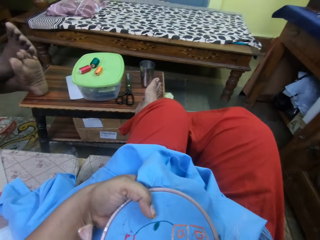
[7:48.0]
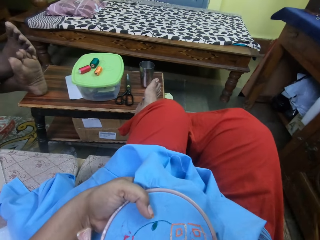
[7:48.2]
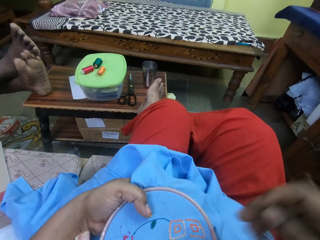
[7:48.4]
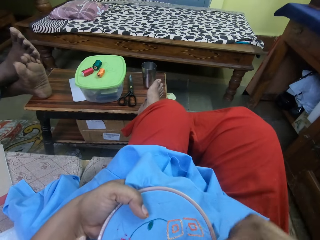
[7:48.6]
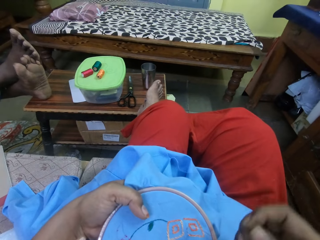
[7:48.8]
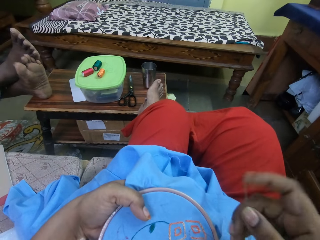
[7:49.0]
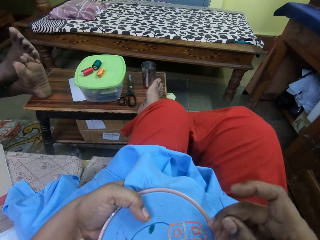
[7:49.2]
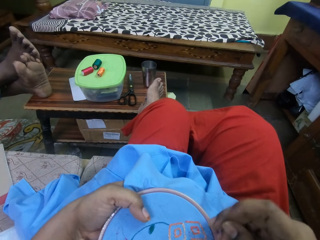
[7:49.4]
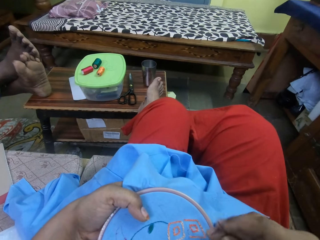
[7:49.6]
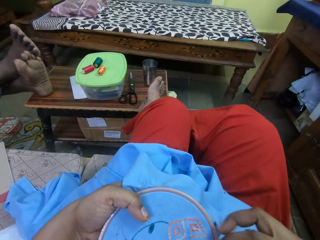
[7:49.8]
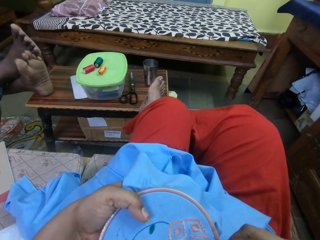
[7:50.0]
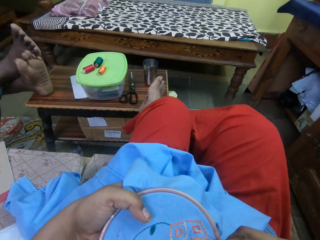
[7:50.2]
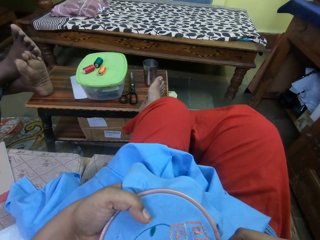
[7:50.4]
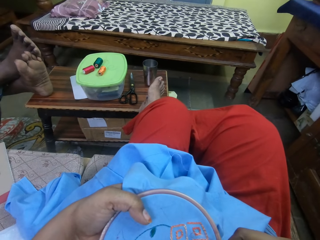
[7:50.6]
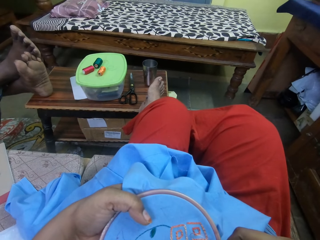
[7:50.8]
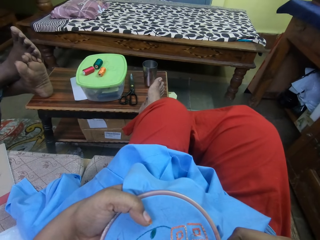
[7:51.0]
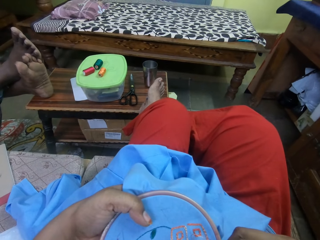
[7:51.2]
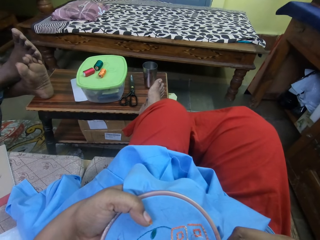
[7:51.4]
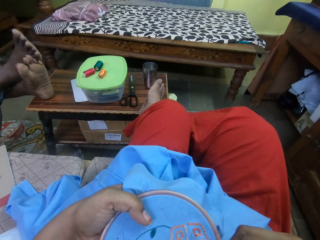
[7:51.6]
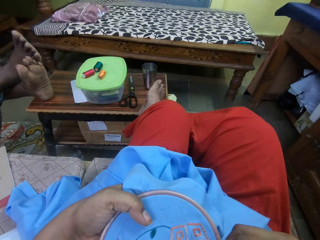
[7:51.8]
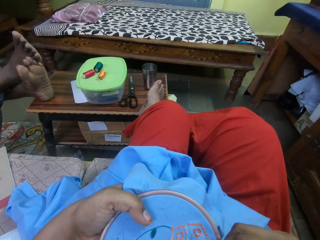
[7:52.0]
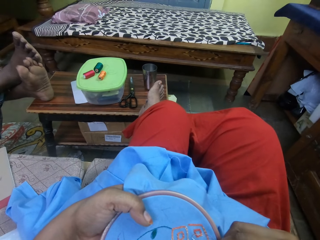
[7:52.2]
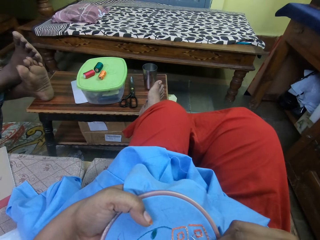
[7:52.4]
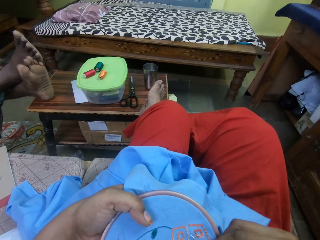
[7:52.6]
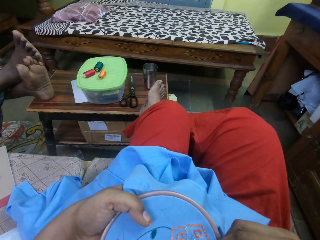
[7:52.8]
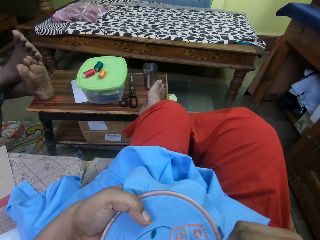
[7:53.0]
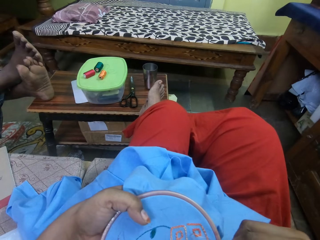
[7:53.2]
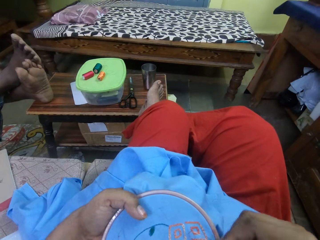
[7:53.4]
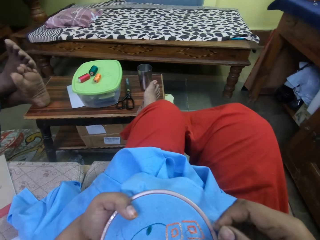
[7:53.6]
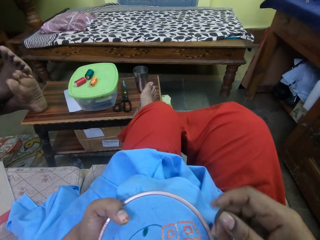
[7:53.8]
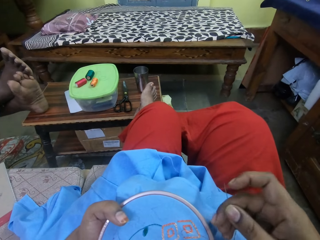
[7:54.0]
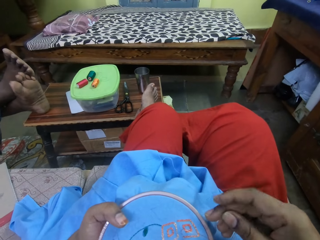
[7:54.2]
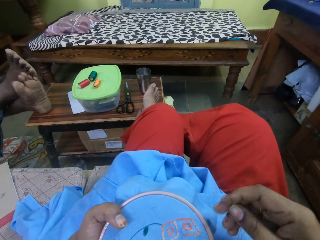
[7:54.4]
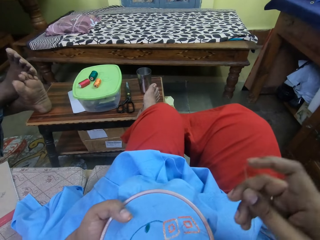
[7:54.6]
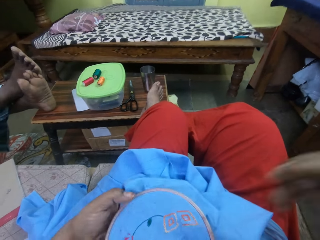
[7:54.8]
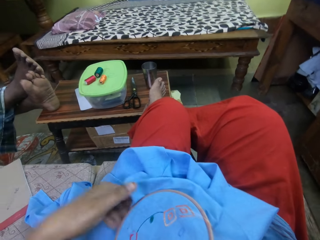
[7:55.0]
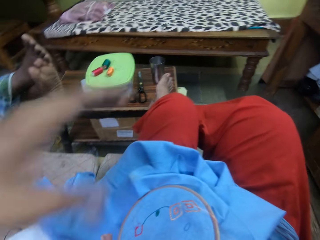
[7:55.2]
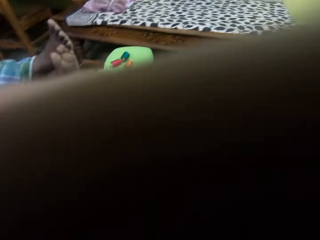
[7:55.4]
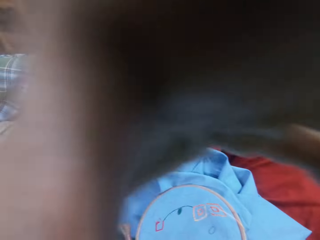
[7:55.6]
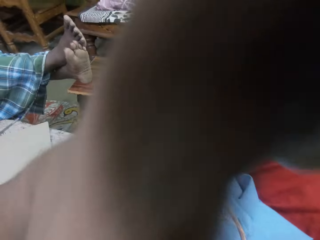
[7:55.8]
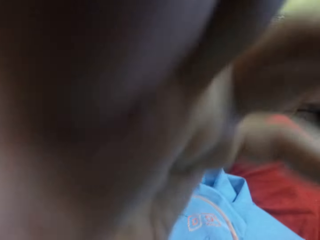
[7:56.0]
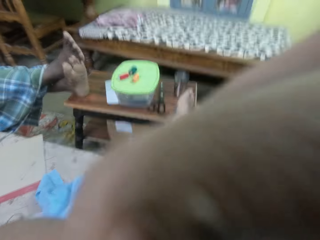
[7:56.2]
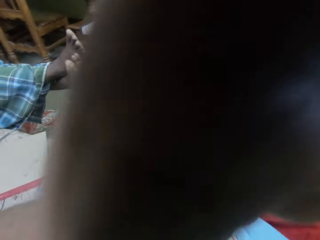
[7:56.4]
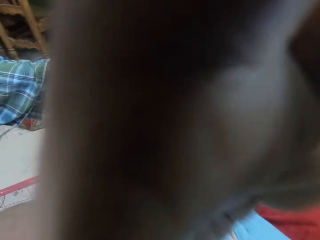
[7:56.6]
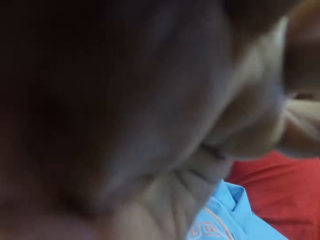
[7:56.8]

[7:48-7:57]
The camera wearer sews the garment. They adjust the camera. They hold the camera.
